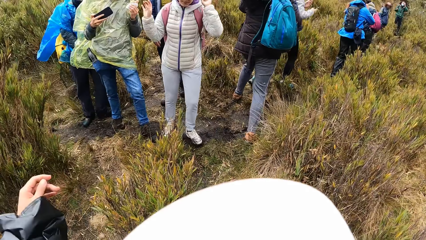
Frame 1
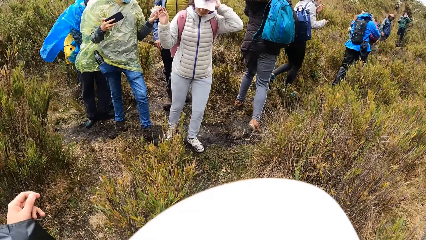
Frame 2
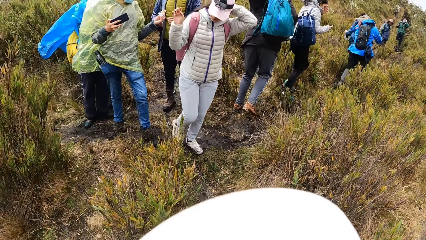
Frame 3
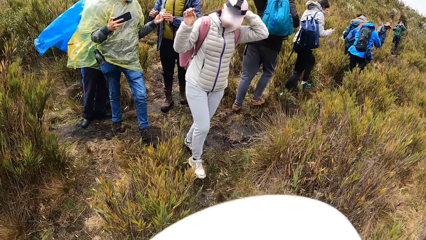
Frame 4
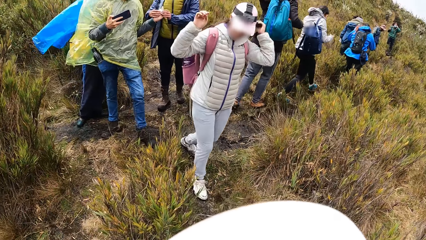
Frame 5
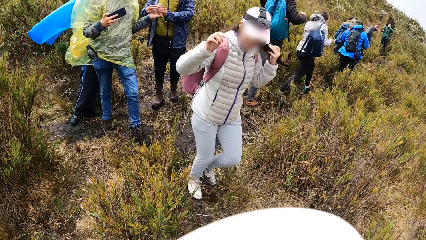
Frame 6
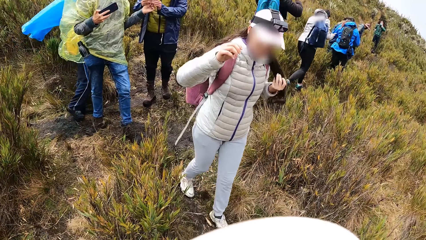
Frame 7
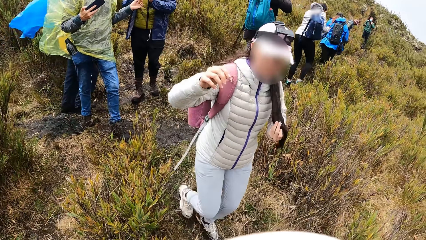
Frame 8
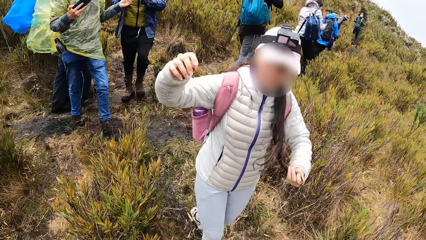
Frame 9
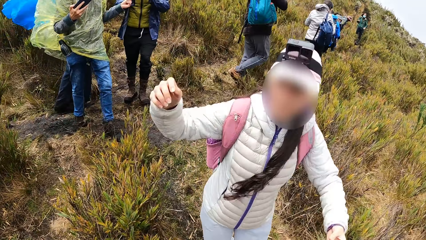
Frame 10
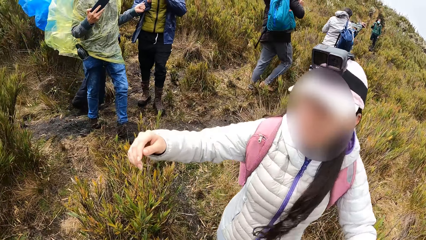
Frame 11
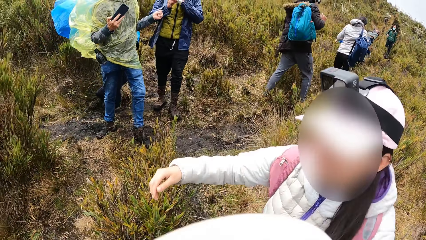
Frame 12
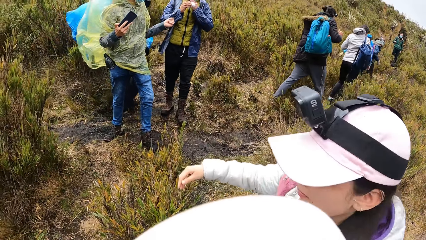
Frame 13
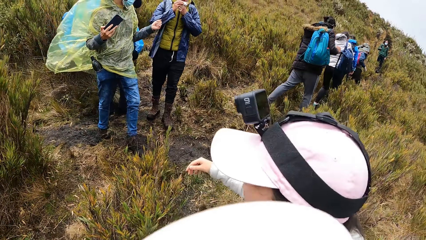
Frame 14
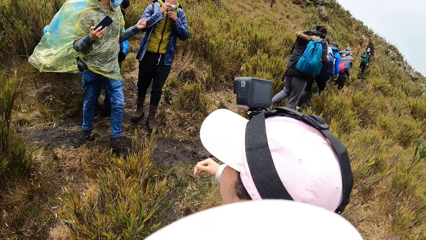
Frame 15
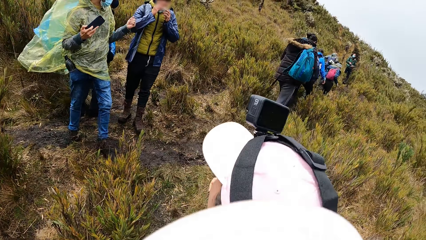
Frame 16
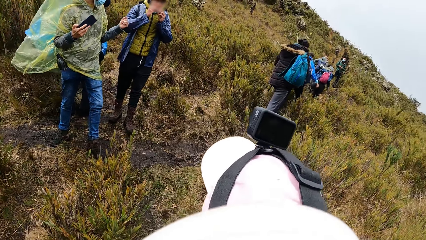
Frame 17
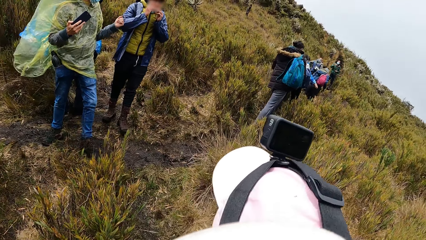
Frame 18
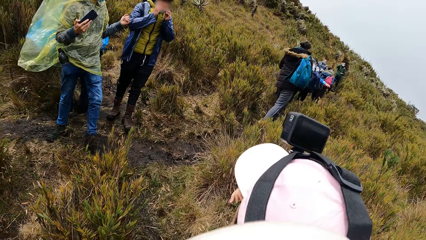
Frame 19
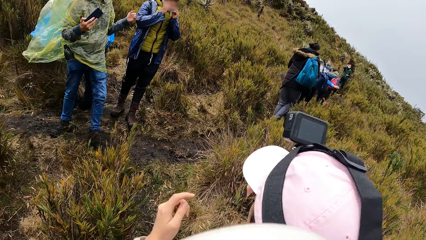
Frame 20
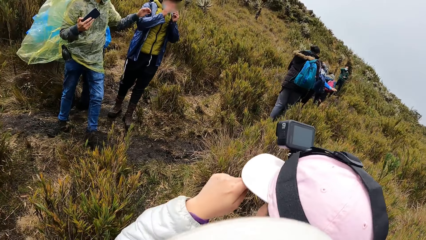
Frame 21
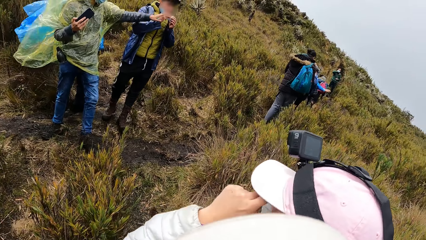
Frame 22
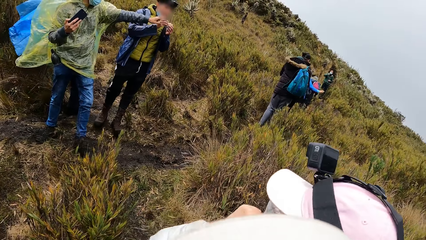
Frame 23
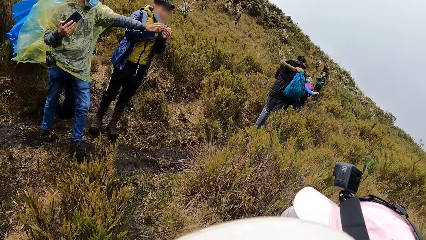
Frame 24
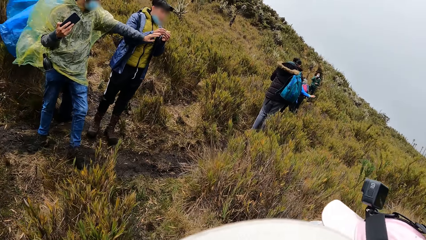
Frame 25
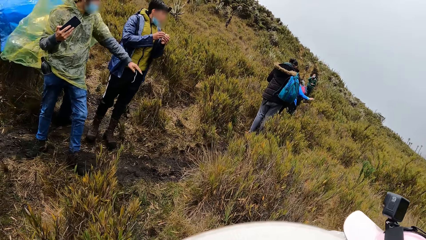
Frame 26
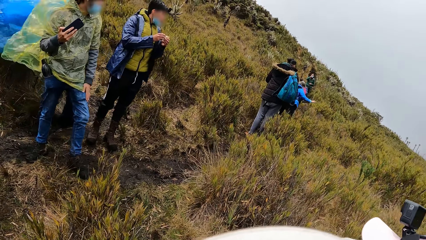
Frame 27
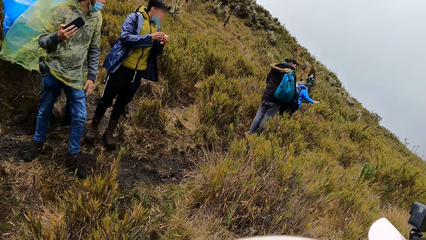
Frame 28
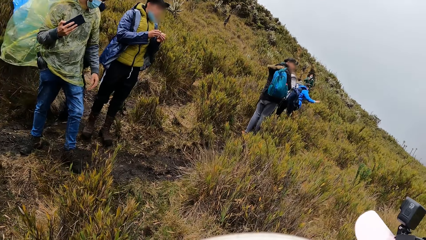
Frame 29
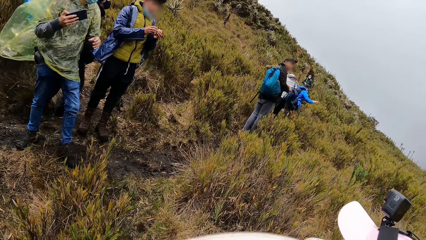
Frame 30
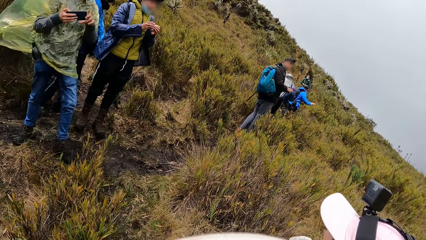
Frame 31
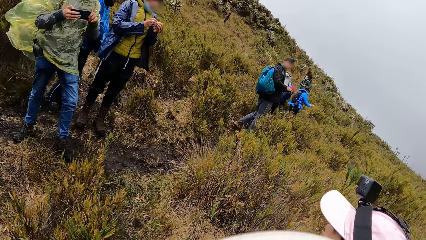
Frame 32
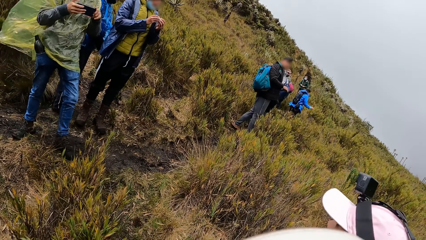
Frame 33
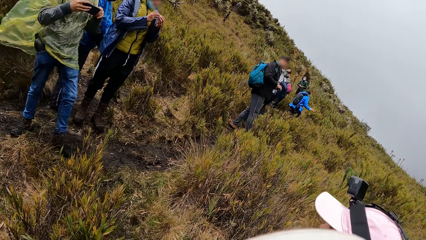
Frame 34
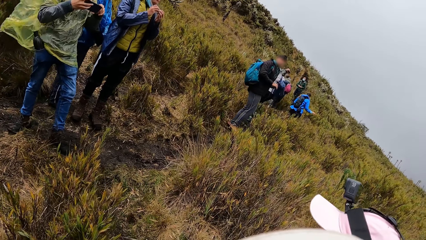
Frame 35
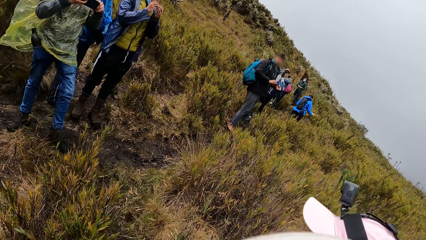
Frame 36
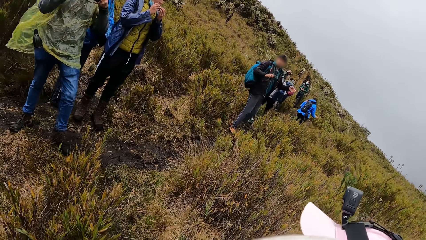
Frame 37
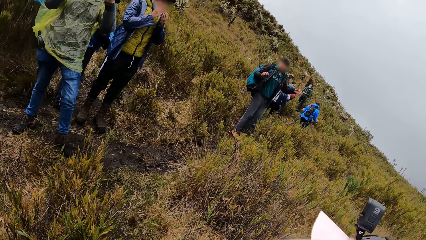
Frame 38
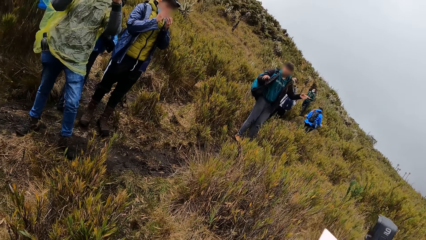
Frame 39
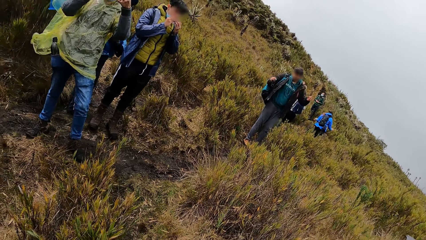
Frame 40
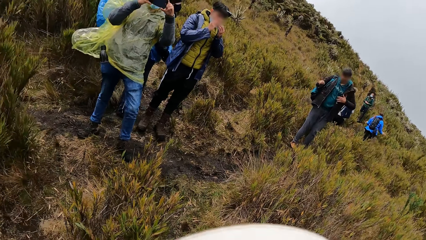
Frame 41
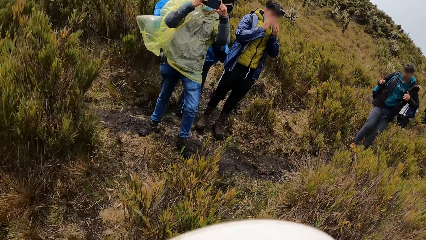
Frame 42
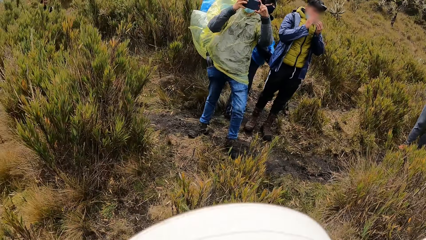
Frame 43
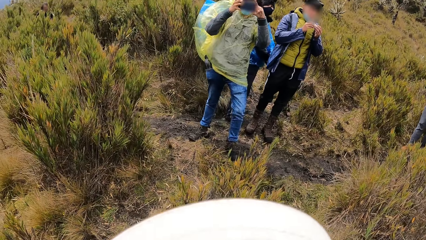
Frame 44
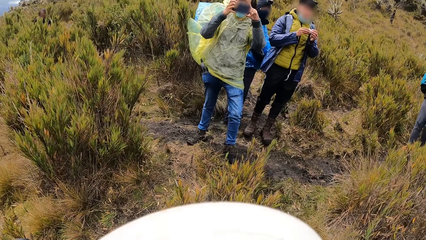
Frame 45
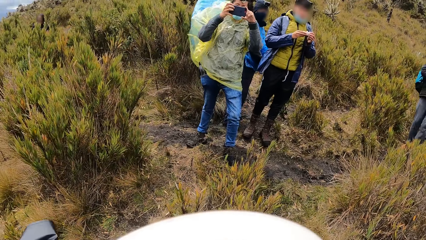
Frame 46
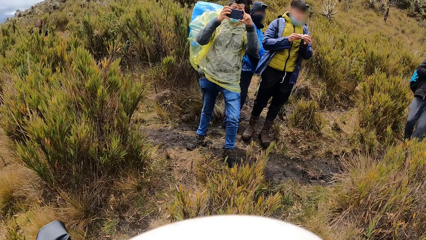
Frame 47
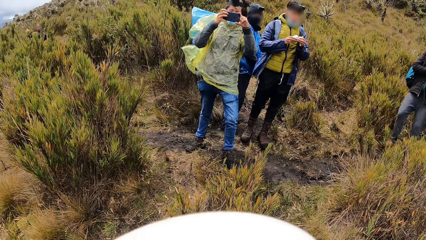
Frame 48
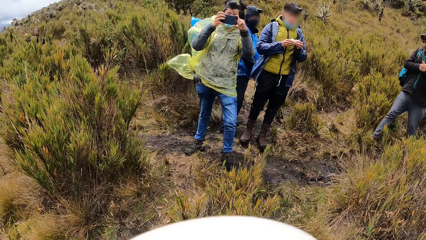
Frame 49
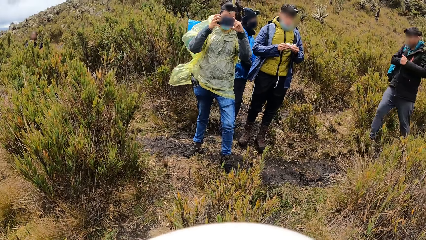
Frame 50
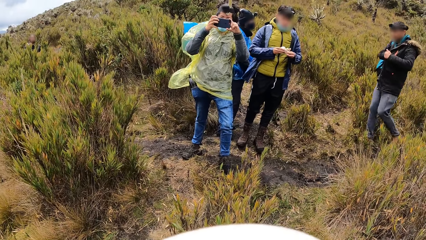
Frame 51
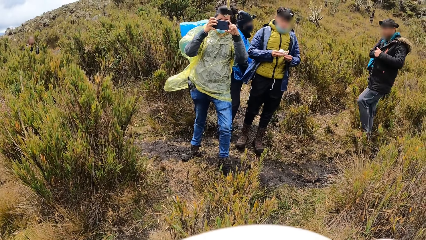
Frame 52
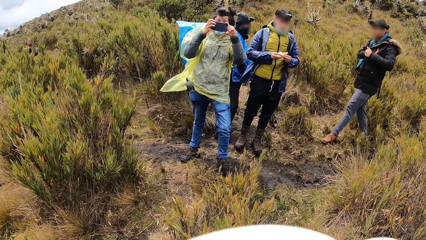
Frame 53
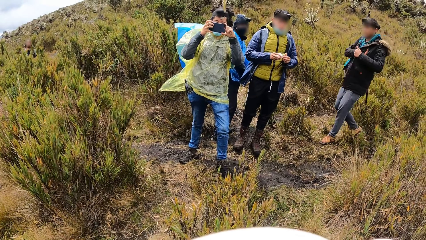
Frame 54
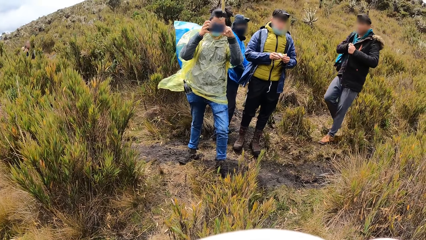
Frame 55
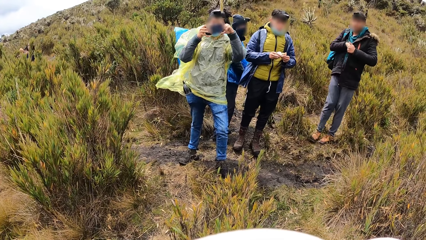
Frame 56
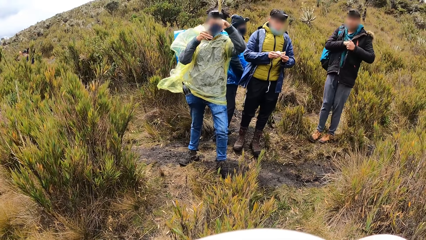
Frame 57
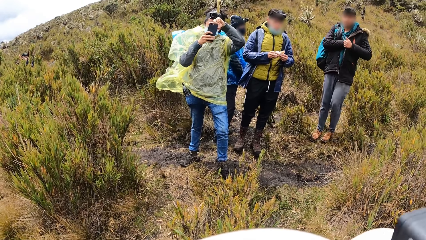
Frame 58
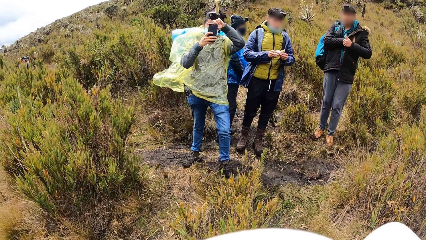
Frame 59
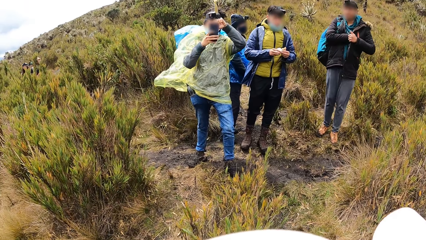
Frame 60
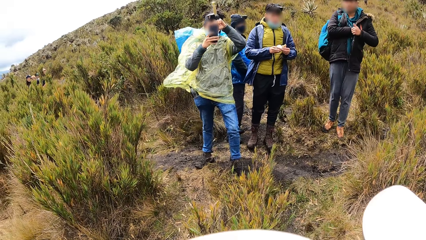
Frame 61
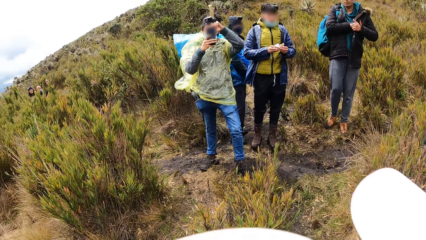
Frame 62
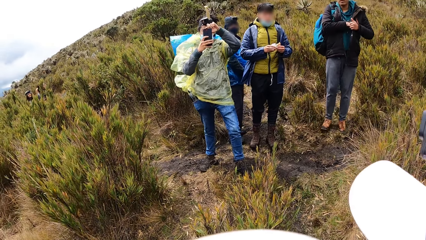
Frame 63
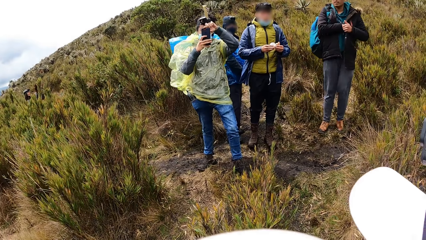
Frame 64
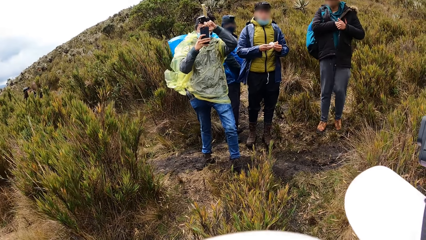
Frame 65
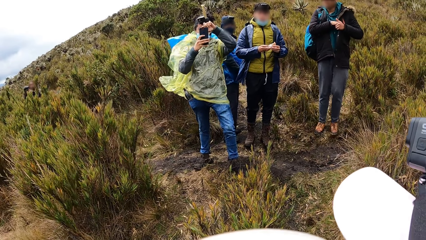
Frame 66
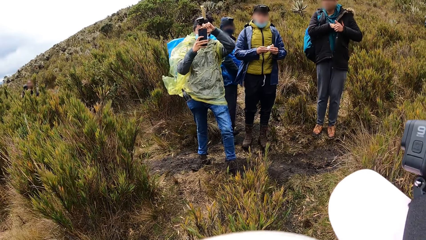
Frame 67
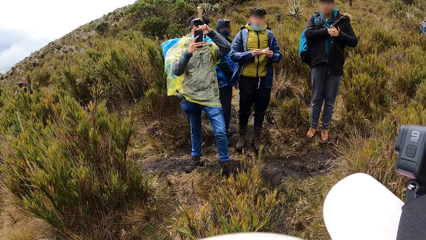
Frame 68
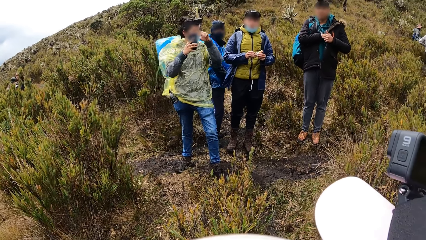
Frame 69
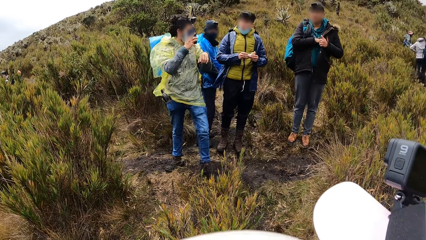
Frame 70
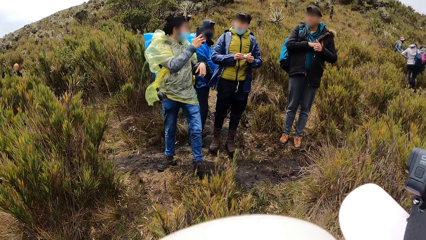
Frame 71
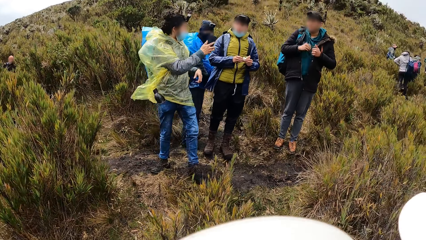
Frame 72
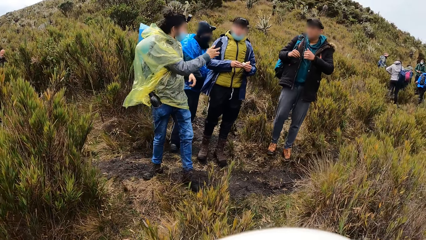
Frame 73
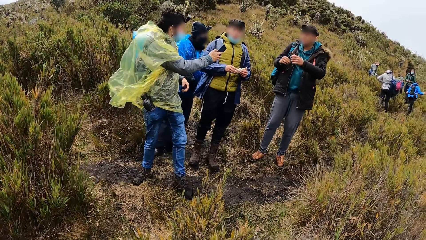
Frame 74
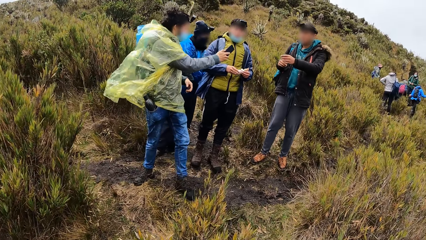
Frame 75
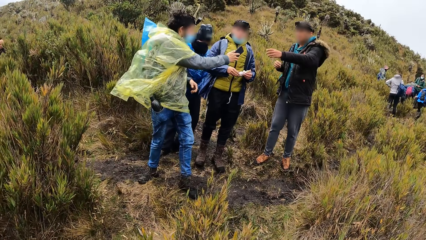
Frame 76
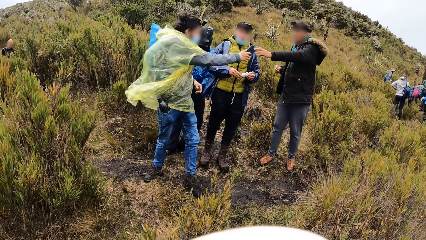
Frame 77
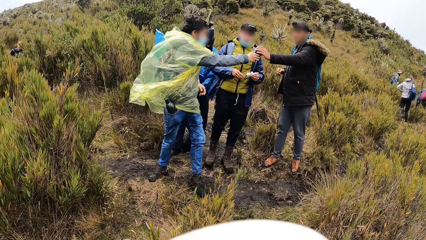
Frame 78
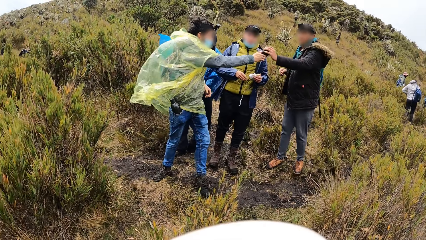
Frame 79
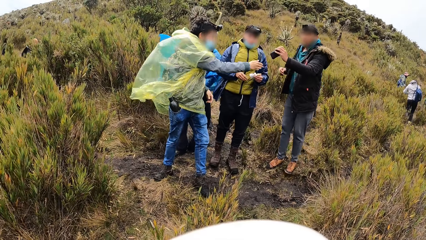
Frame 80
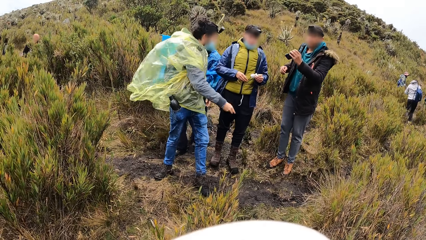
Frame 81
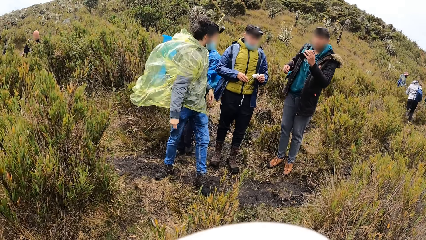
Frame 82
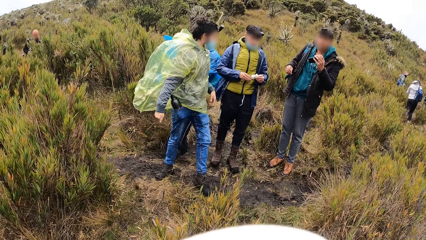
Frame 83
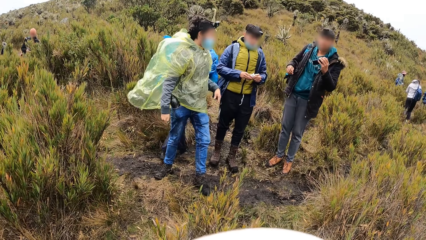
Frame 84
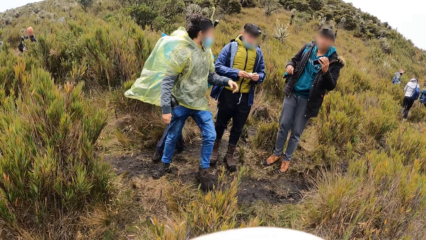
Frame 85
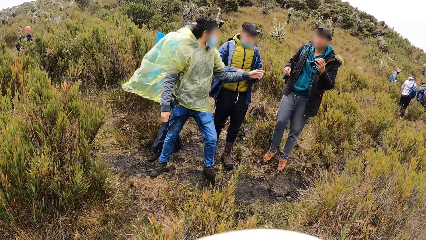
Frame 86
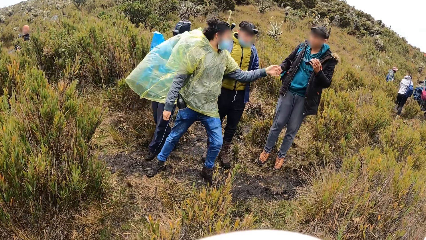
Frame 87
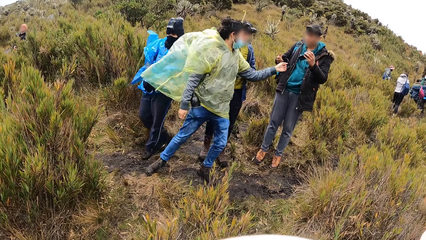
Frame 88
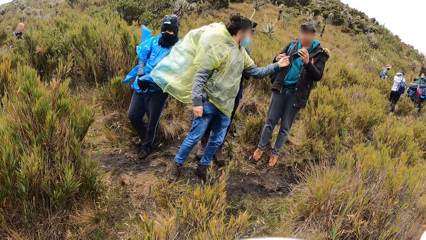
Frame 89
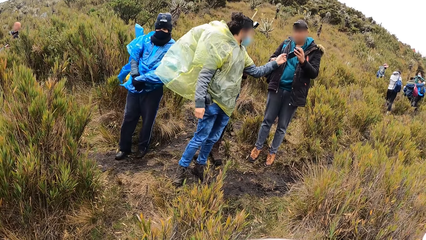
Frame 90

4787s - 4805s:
A lady walks towards the camera wearer. The lady holds the camera wearer on his waist with her left hand. The lady wipes her face. A woman takes a picture of the camera wearer and the lady with the phone in her hands. A man walks back. The woman takes a photo of the camera wearer and the lady. The woman gives the phone in her right hand to the man.
